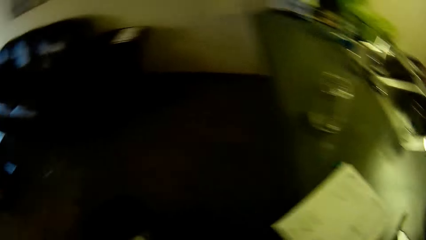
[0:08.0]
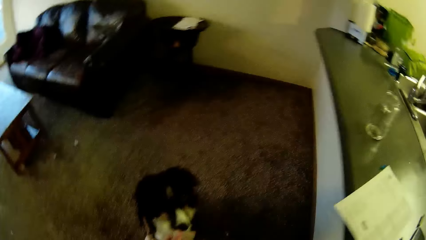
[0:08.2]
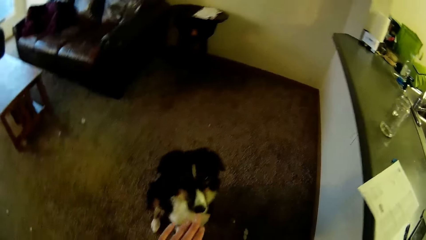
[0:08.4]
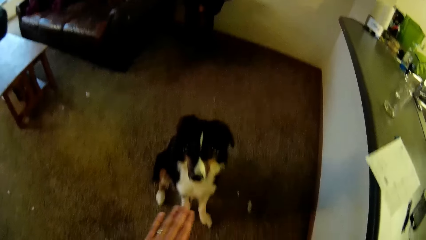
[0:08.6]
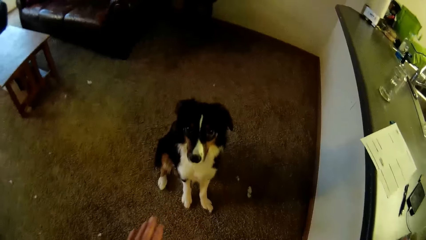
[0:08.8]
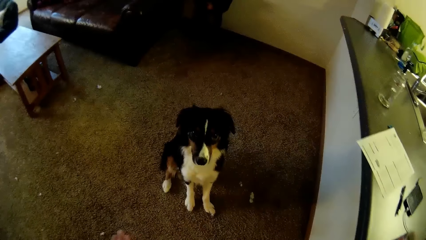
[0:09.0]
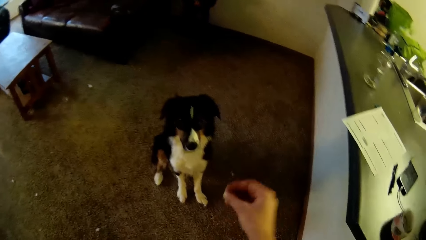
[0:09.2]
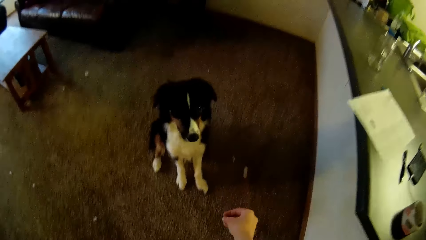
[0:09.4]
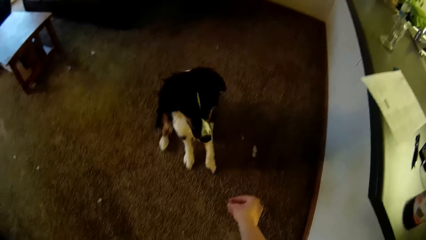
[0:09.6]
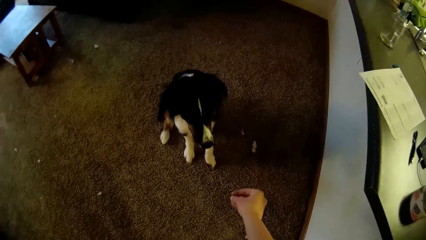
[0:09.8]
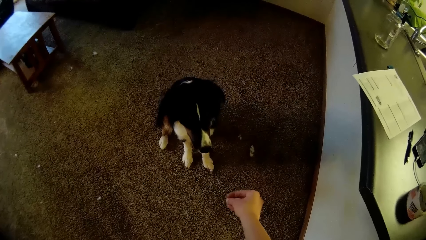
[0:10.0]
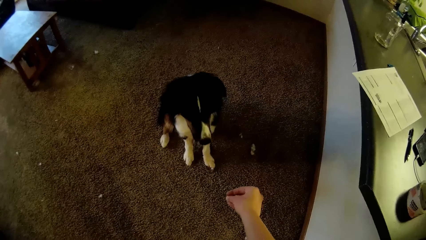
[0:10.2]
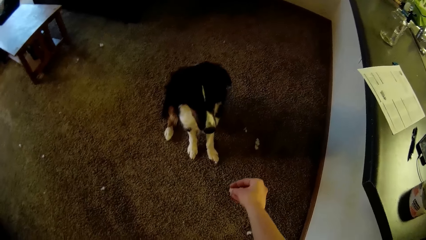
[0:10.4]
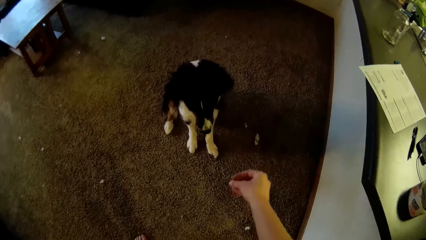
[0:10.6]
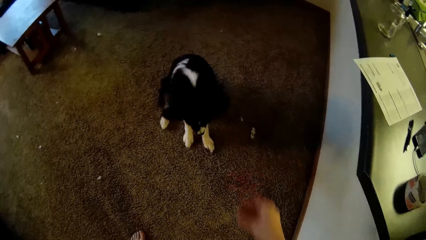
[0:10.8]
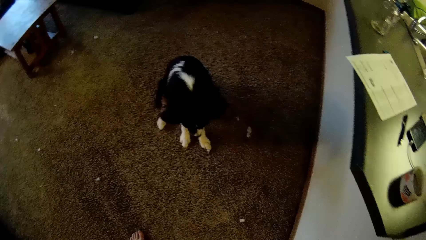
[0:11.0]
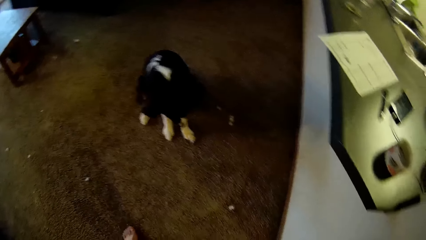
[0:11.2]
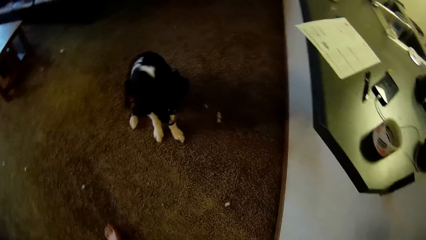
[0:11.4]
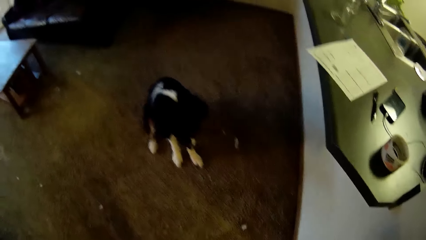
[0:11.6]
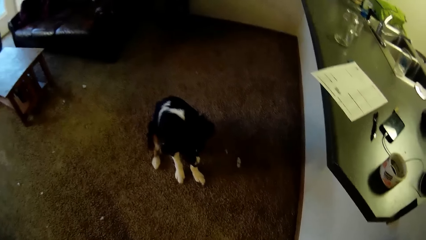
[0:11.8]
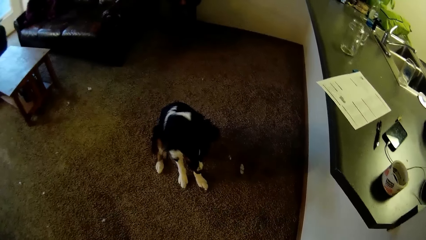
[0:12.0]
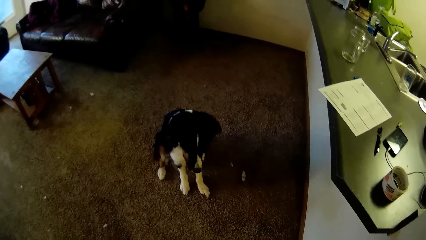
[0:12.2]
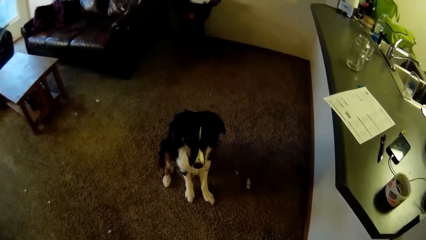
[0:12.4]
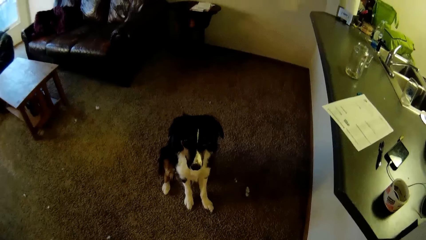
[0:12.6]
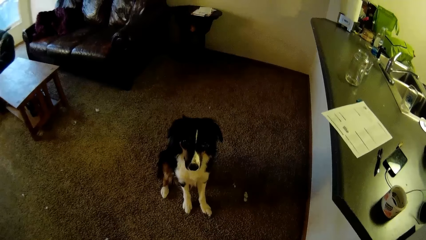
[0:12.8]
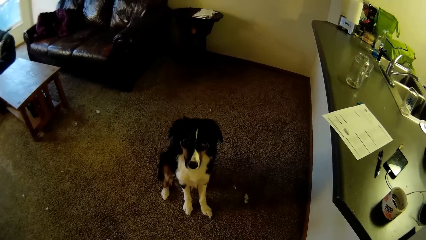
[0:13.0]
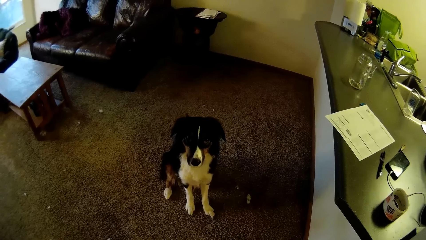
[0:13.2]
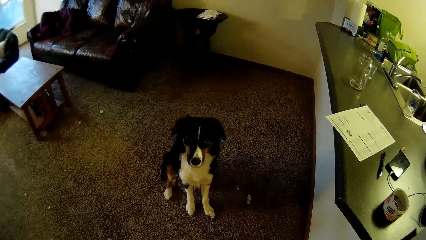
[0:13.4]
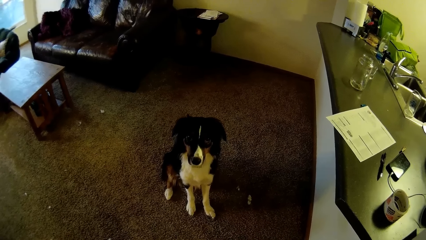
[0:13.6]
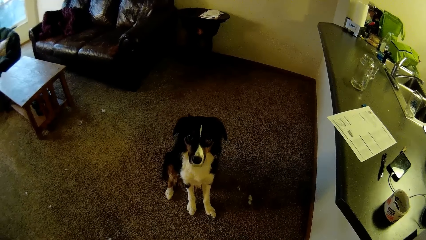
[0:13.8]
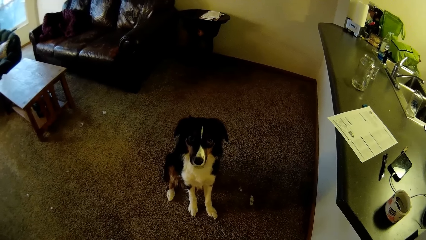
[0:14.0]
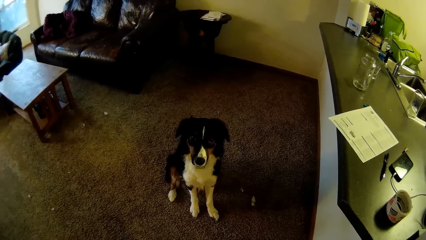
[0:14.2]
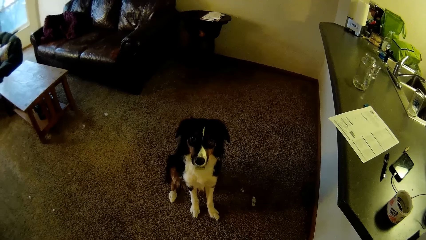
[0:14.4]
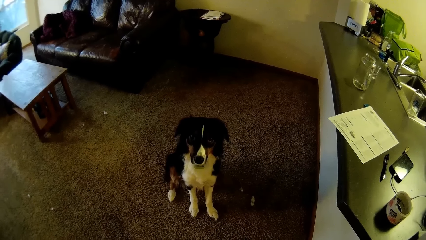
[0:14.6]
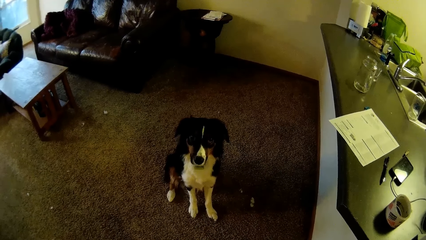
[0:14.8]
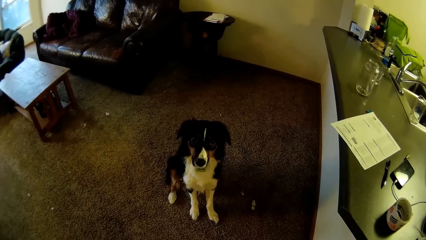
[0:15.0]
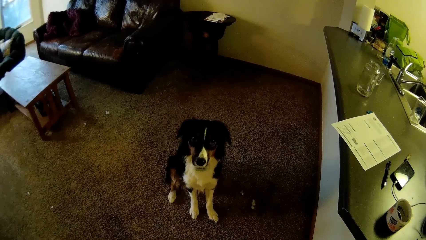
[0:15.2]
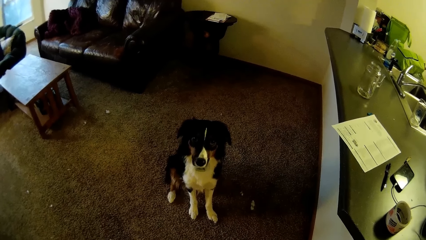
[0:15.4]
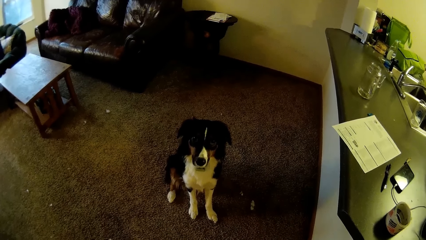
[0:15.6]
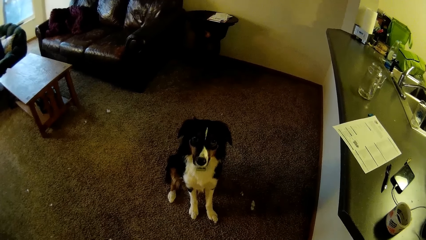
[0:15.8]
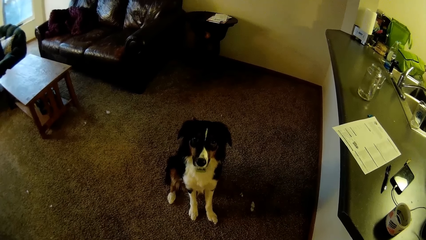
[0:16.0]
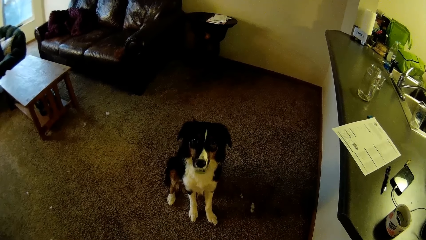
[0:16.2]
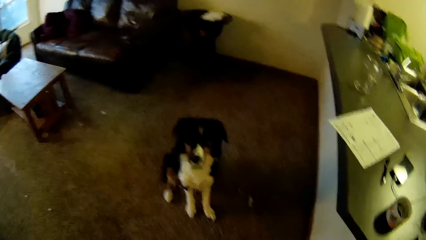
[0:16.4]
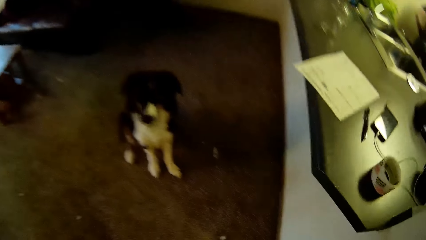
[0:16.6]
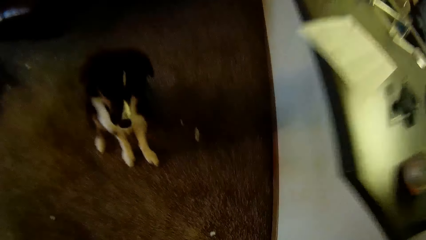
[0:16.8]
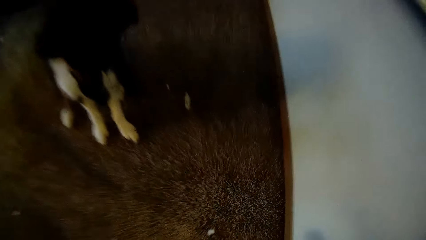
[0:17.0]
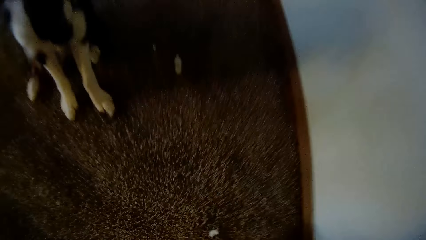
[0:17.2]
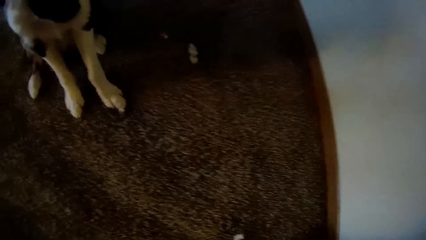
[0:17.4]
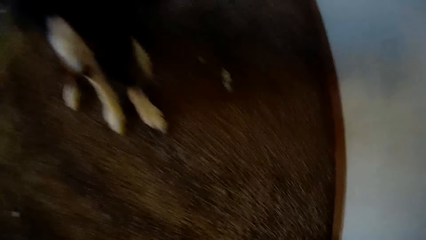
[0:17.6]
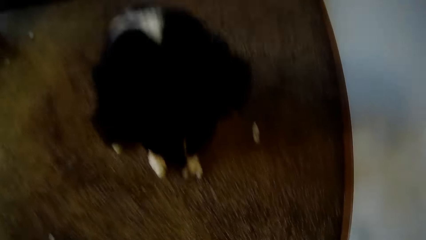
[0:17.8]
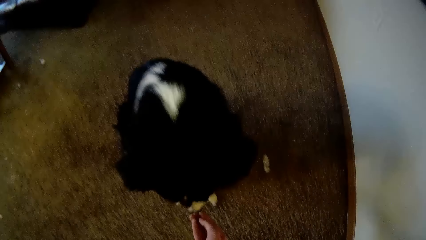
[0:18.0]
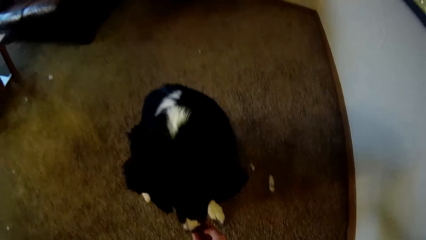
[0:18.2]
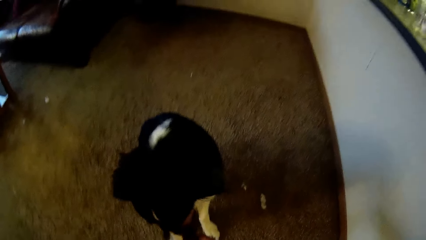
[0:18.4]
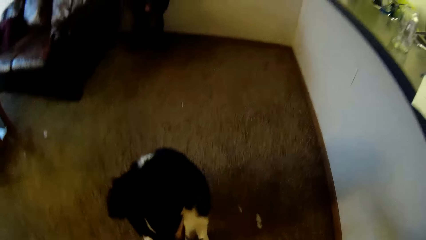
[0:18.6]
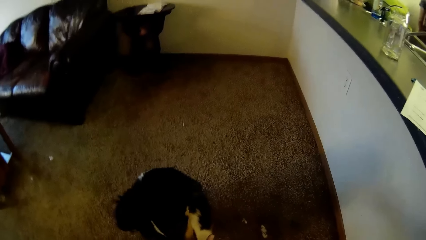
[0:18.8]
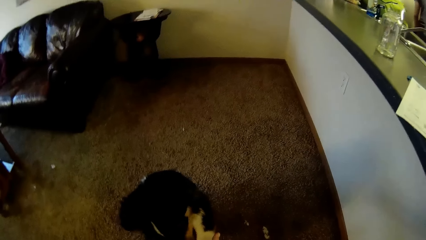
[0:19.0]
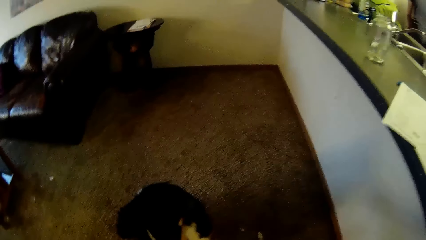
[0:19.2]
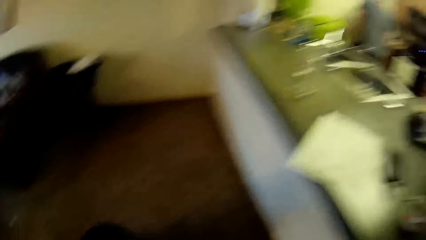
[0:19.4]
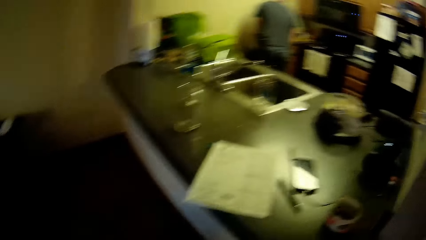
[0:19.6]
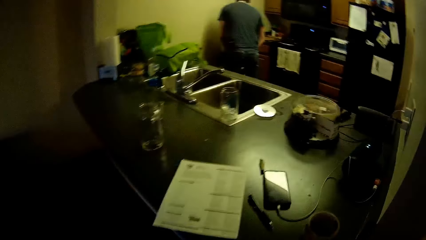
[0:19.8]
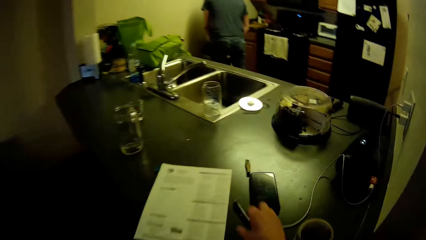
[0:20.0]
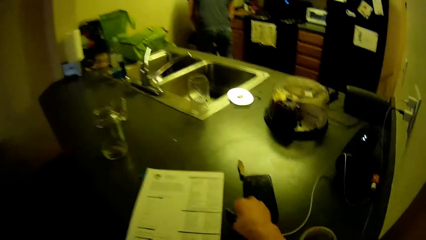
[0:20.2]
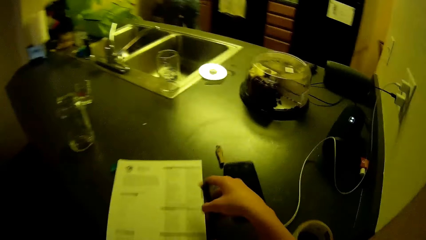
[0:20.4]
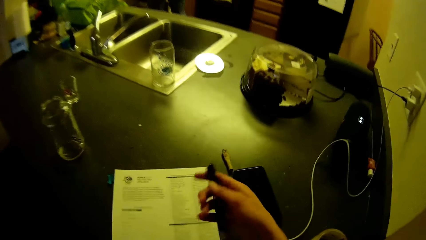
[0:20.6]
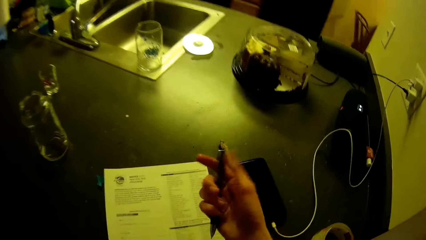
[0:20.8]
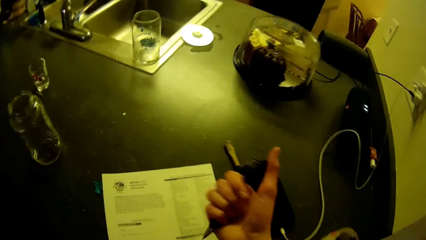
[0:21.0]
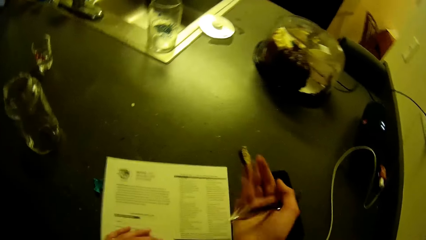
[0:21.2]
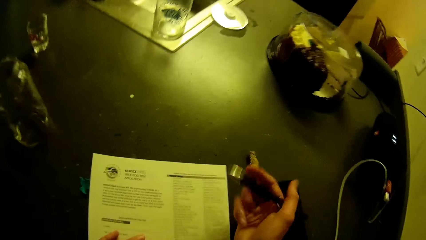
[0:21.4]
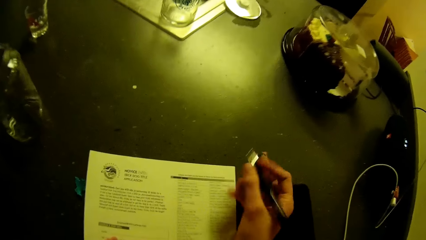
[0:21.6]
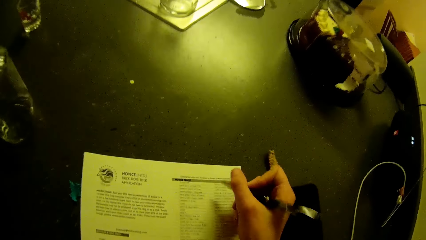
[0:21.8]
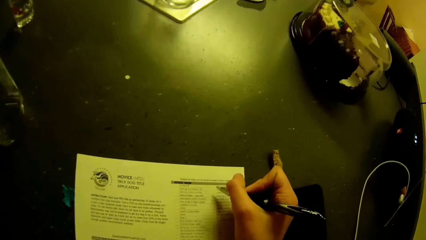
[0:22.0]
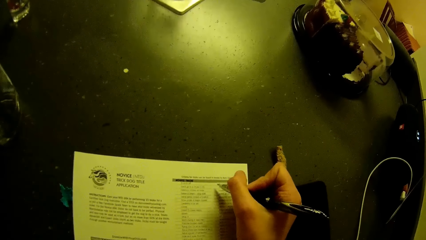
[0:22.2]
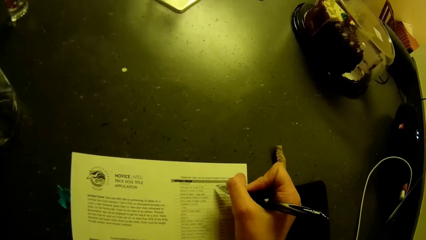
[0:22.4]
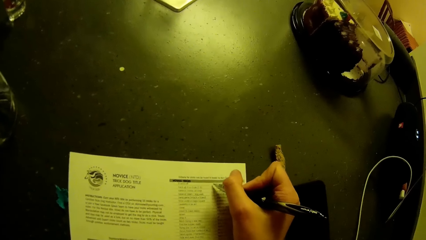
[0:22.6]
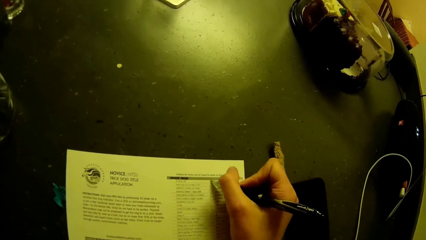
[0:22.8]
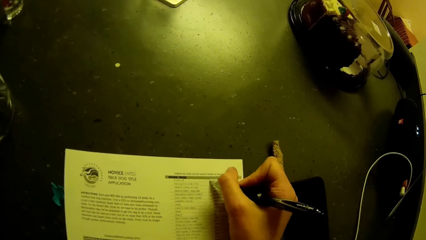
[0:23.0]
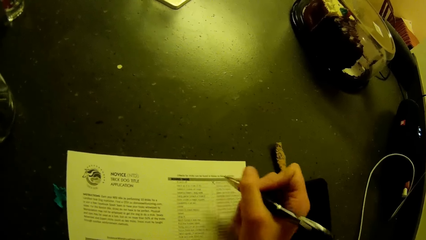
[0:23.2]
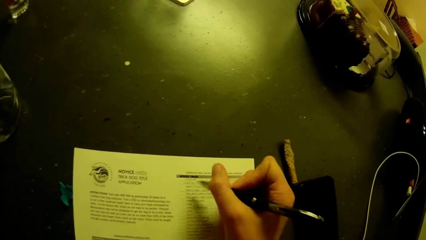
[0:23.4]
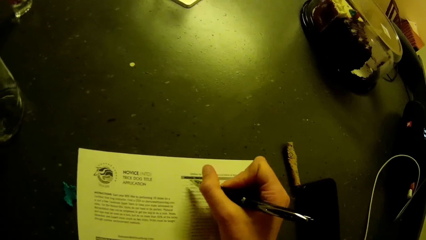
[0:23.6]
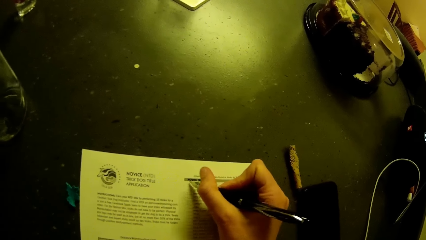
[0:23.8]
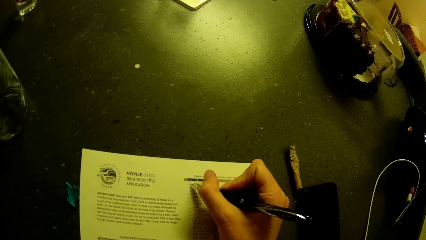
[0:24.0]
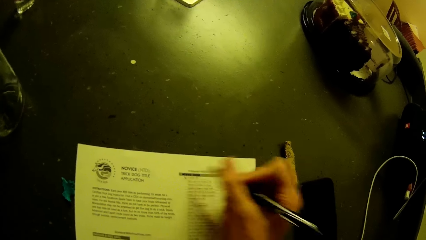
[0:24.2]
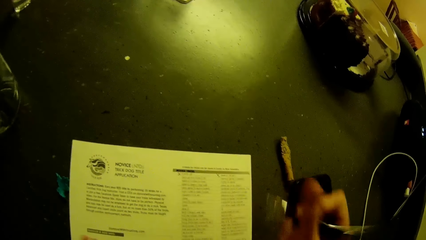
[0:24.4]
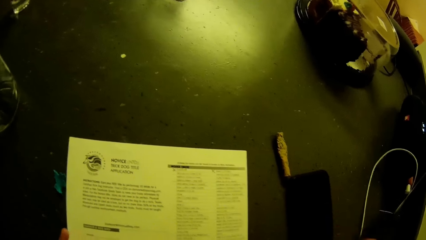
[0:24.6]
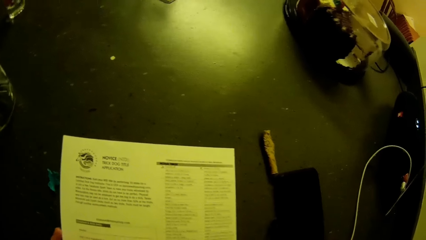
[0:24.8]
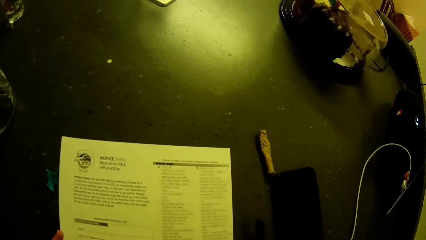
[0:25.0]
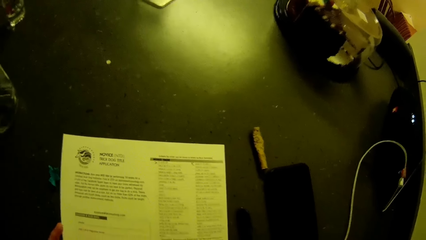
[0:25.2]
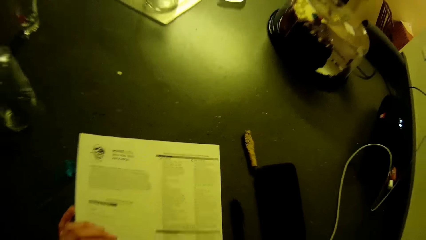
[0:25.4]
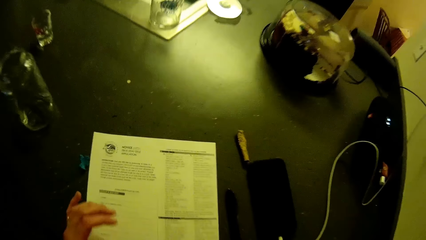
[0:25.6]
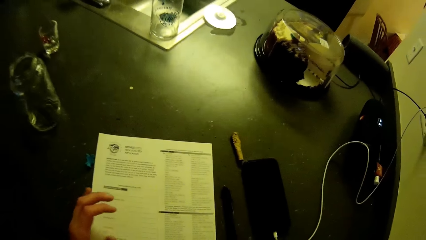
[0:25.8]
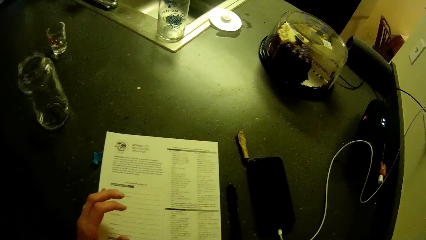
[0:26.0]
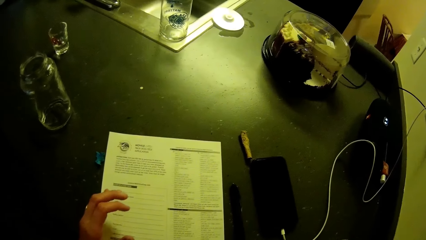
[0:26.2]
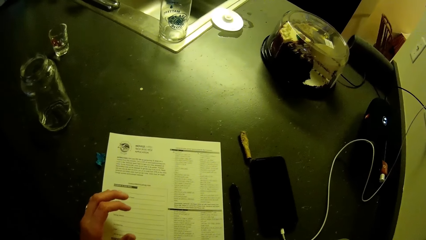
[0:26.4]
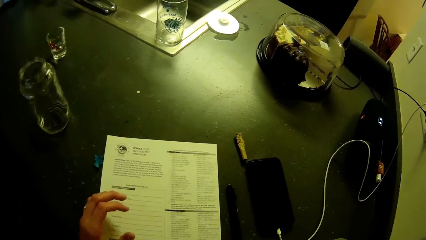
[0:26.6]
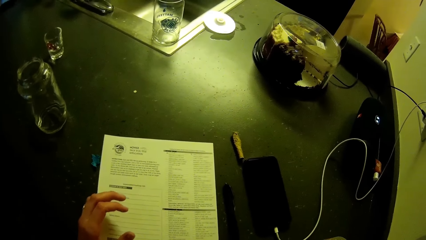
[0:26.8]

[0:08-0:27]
The camera wearer raises her left hand. She raises her left hand again. She looks at the dog. She bends in the room. She touches the dog's mouth. A man bends in the room. The camera wearer picks up a pen from the counter top or kitchen slab. She fills an application checklist on the kitchen slab. She marks the sheet of paper. She marks the sheet of paper again. She puts the pen on the counter top.
